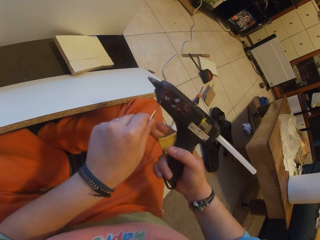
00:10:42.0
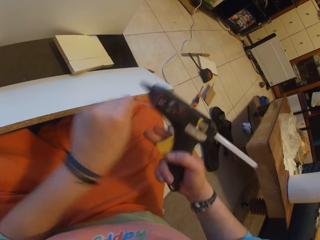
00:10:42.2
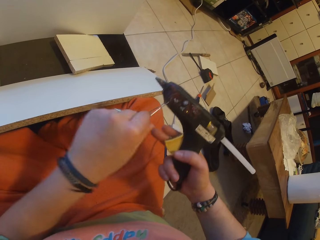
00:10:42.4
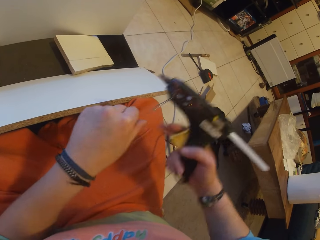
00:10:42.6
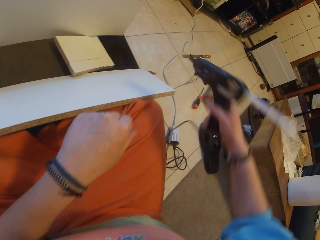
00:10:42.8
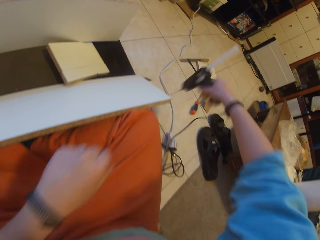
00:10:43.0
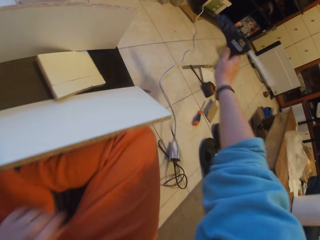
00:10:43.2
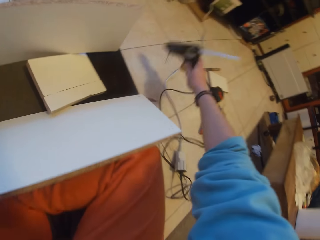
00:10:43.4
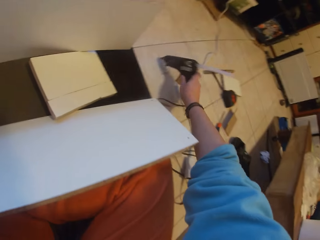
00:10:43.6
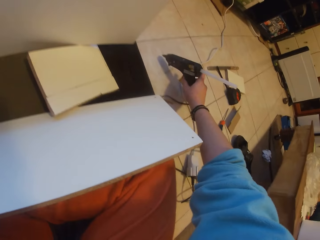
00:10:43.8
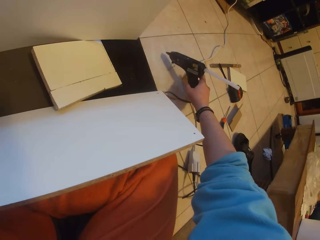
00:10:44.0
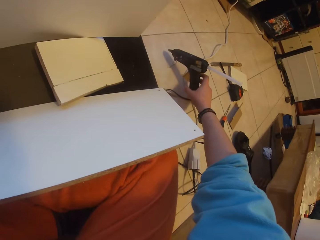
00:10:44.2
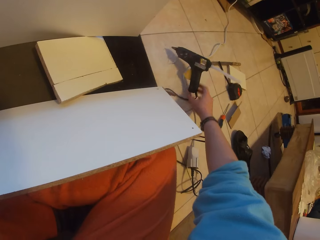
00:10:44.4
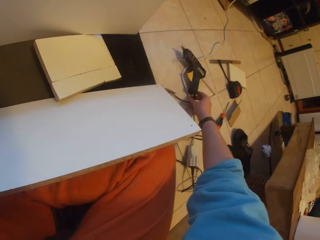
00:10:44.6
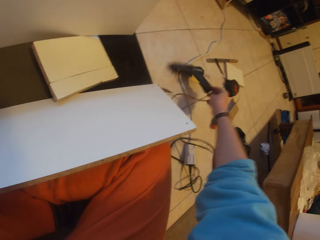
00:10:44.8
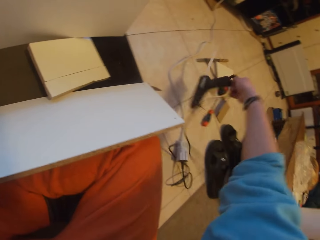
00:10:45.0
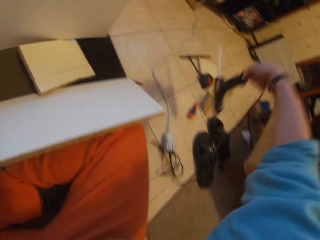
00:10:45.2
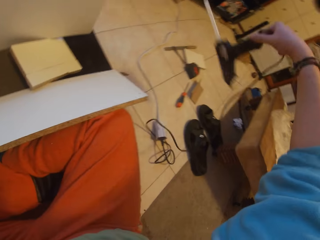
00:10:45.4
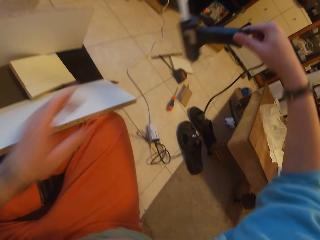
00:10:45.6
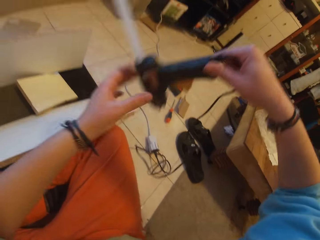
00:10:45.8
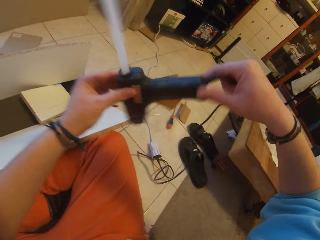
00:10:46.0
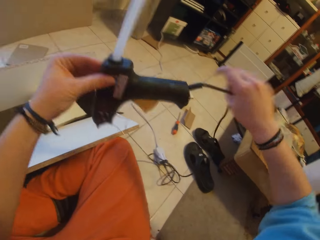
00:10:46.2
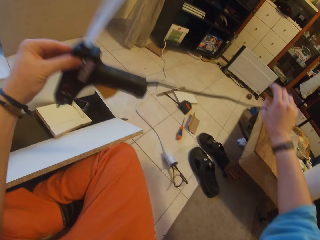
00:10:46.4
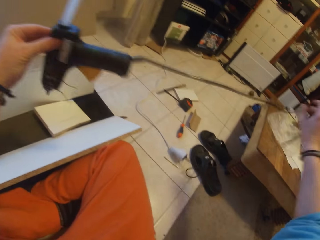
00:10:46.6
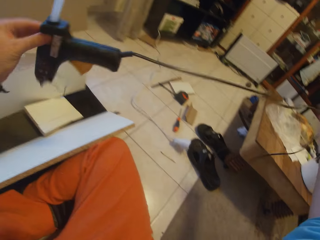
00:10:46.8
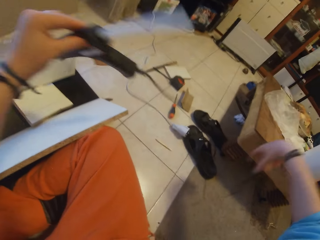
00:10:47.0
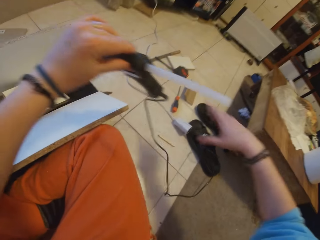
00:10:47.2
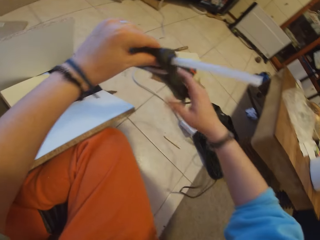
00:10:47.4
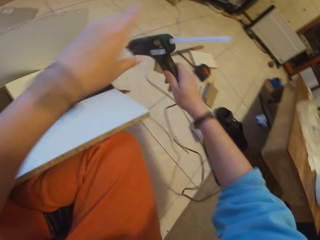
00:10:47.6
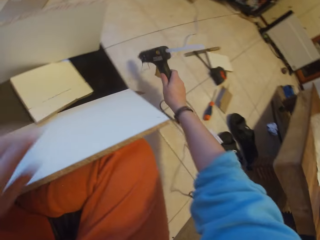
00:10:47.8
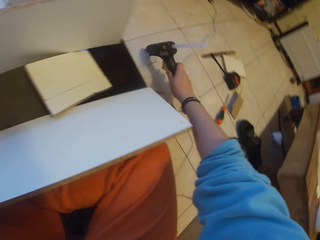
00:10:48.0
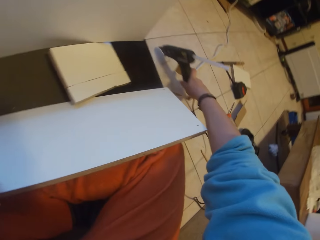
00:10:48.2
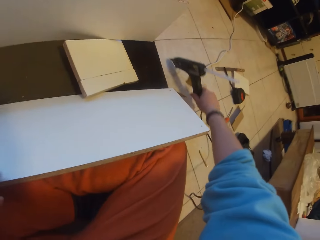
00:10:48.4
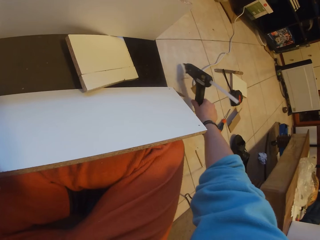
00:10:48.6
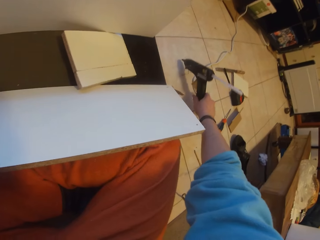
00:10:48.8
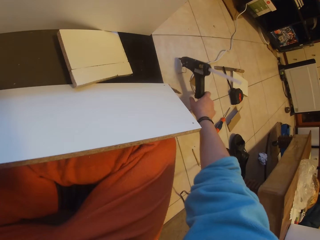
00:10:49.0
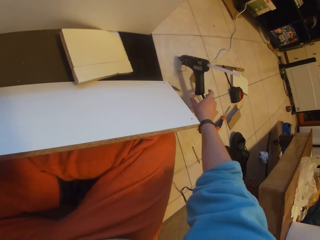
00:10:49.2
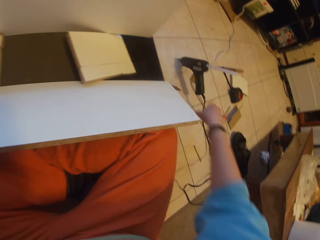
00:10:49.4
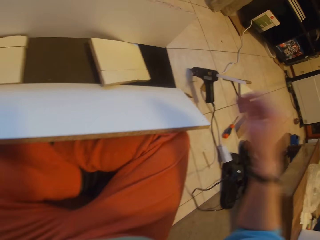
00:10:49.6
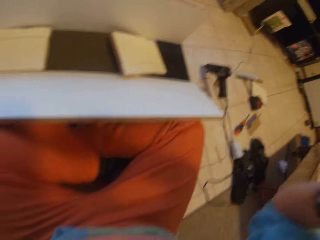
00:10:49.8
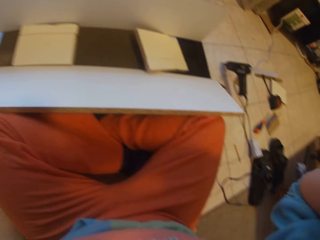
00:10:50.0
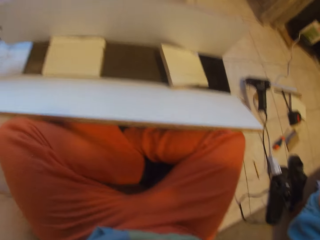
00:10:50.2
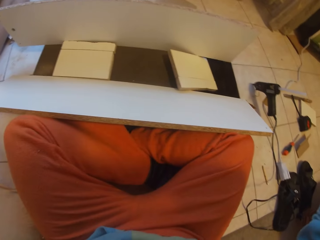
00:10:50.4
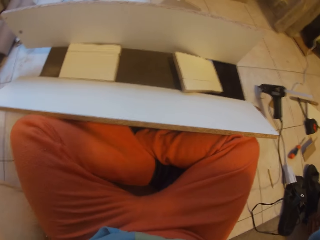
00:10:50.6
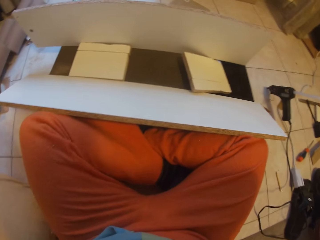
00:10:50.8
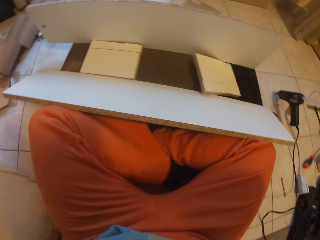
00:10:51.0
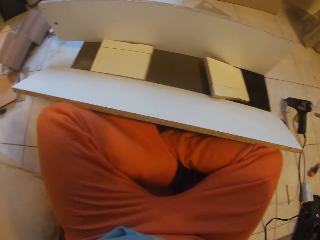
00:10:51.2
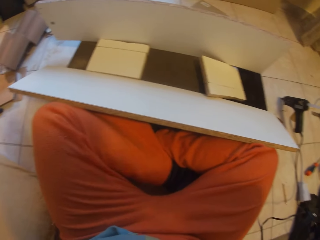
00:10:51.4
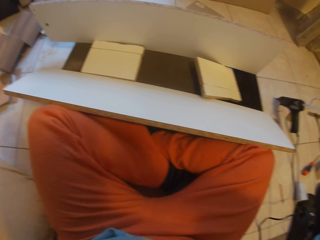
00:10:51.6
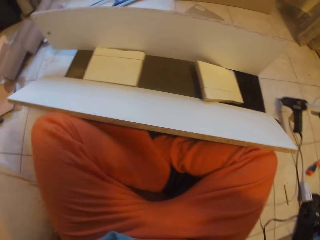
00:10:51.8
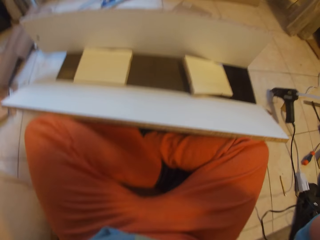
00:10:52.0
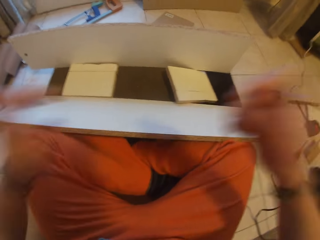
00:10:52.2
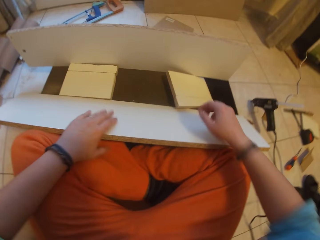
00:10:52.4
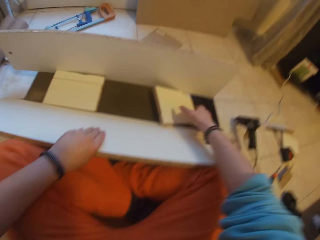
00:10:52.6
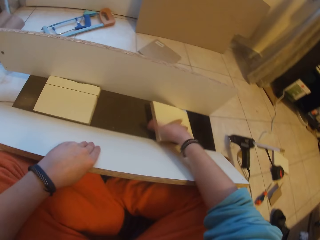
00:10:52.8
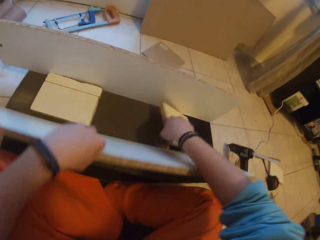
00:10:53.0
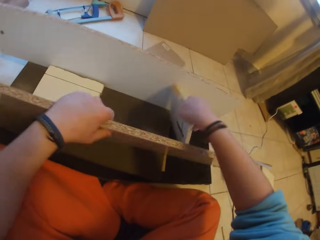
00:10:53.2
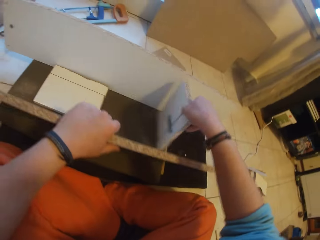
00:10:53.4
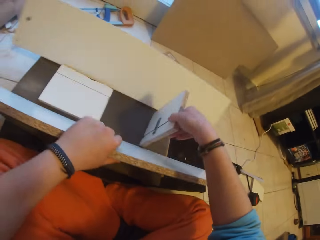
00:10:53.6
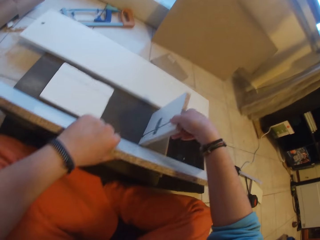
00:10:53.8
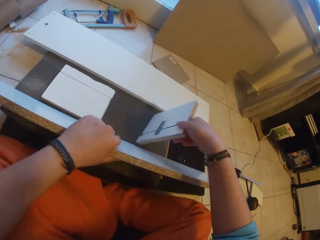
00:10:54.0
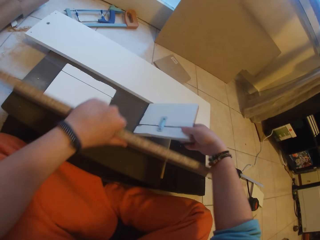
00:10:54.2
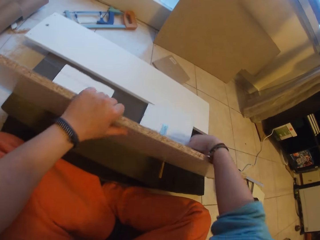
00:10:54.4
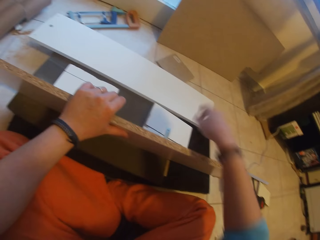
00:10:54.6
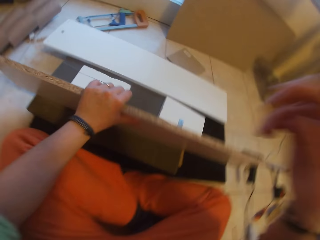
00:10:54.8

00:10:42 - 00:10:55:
The camera wearer places the heating glue gun on the floor with his right hand. He picks the heating glue gun from the floor with his right hand. He holds the heating glue gun with both hands. He stretches the wire of the heating glue gun with his right hand. He places the heating glue gun on the floor with his right hand. He touches his head. He picks a large wooden board from the stool with his left hand. He picks a small wooden board from the stool with his right hand. He holds a lumber with his left hand. He drops the small wooden board on the stool with his right hand.
